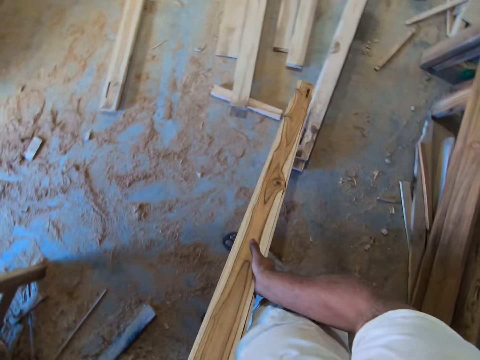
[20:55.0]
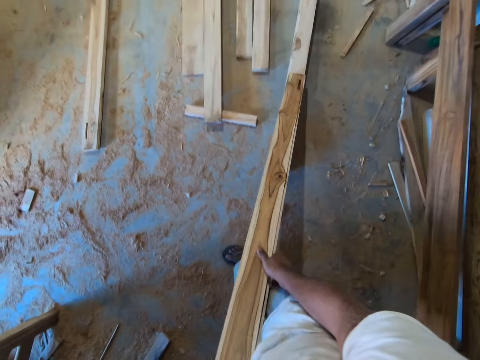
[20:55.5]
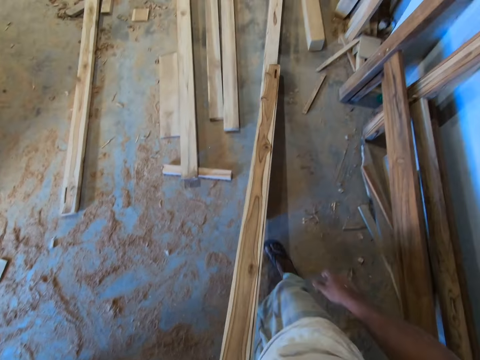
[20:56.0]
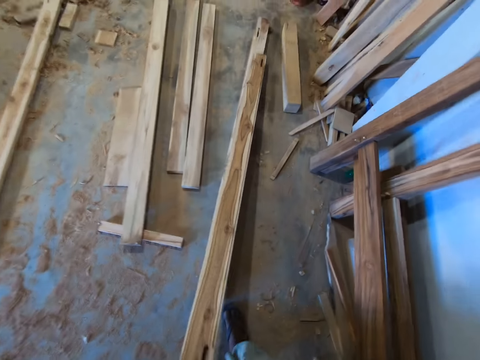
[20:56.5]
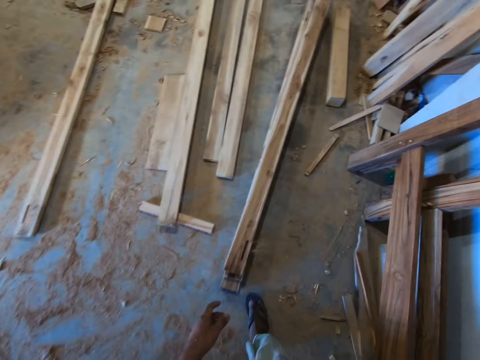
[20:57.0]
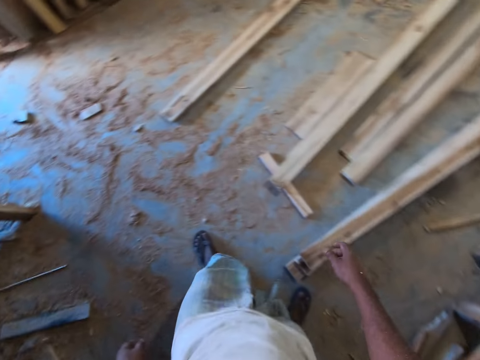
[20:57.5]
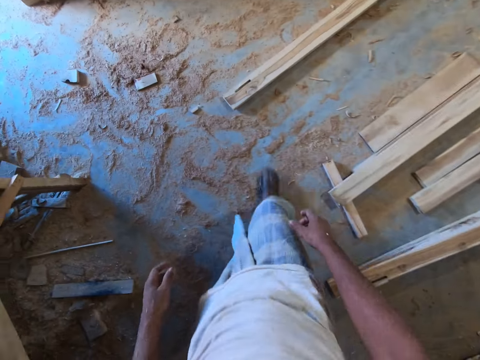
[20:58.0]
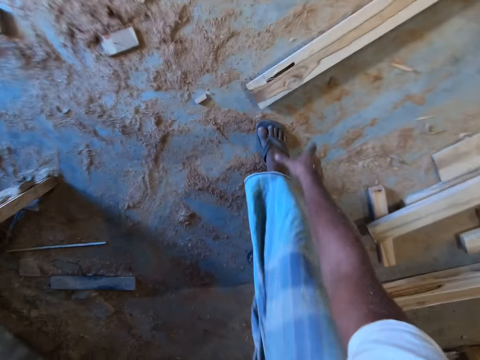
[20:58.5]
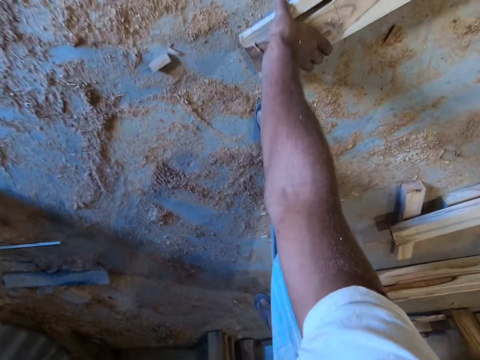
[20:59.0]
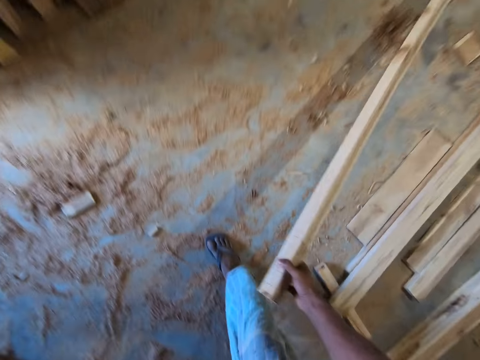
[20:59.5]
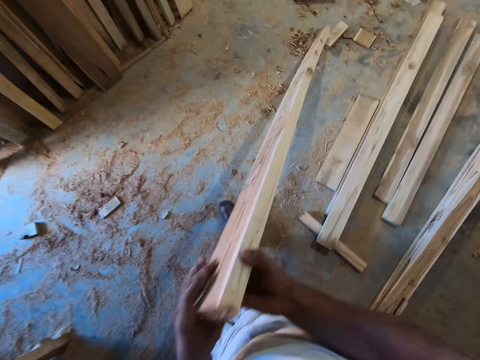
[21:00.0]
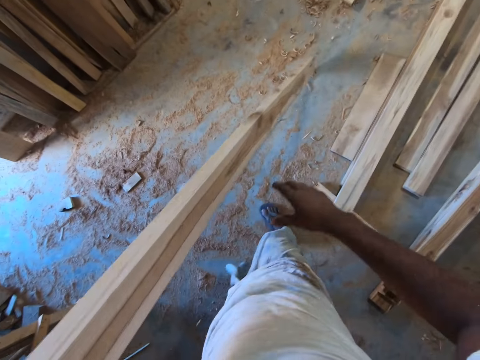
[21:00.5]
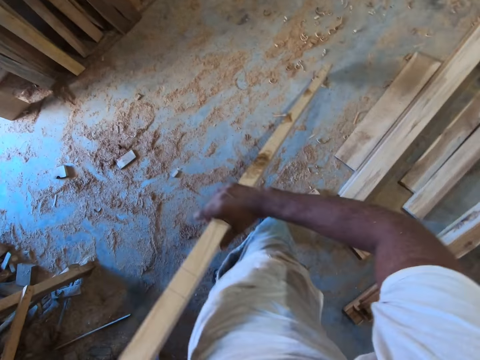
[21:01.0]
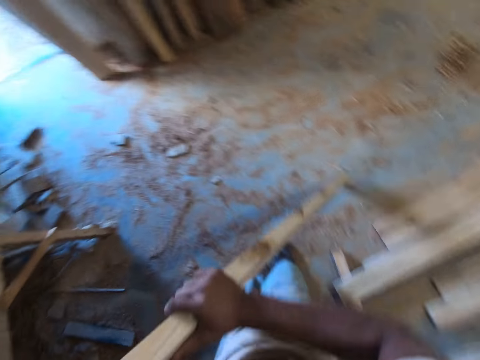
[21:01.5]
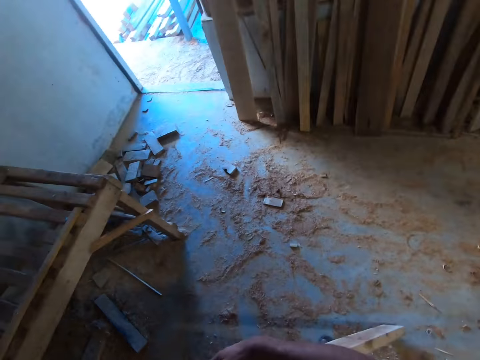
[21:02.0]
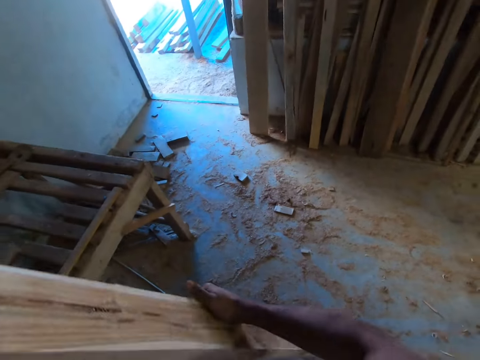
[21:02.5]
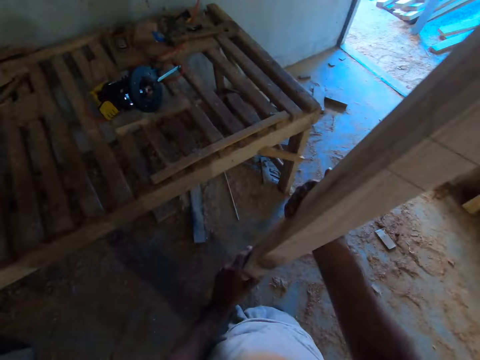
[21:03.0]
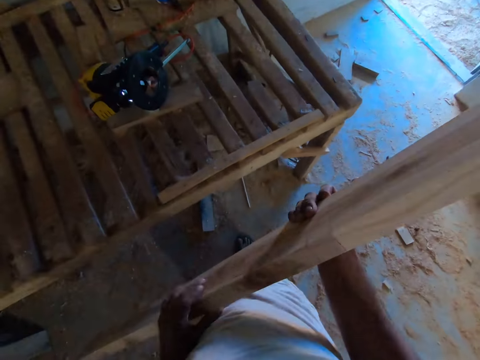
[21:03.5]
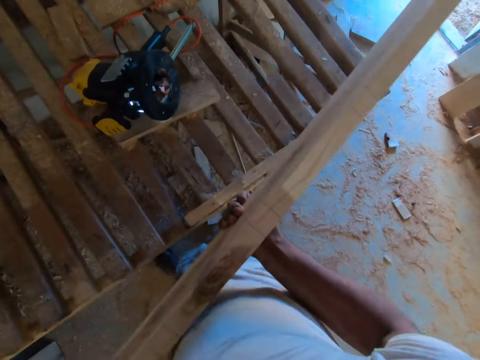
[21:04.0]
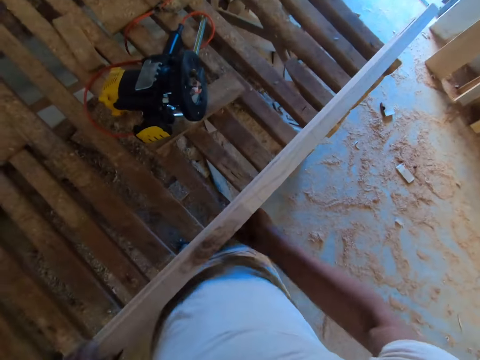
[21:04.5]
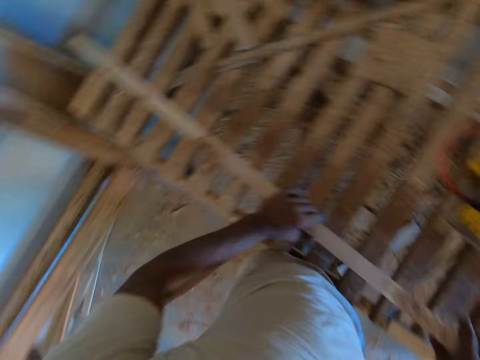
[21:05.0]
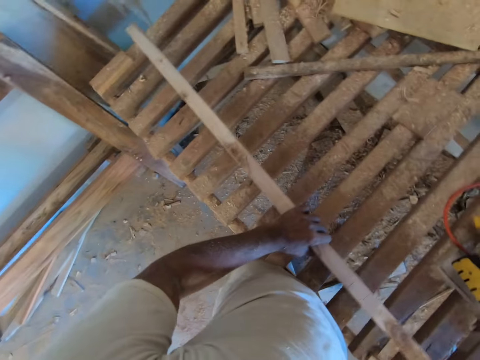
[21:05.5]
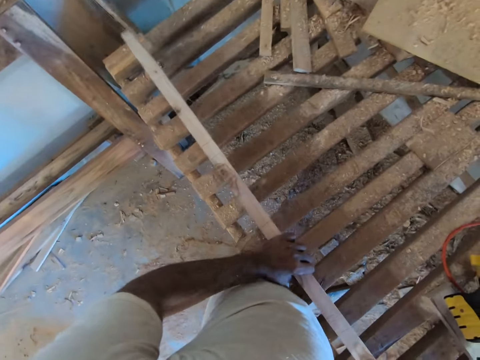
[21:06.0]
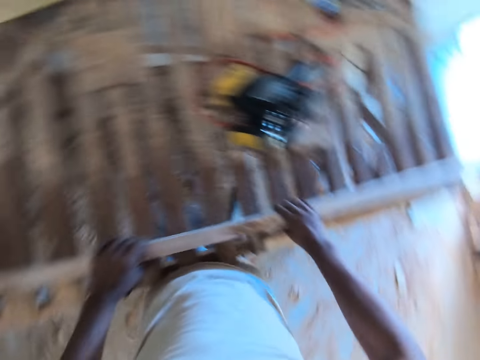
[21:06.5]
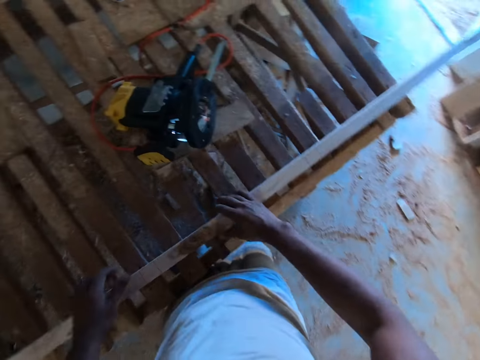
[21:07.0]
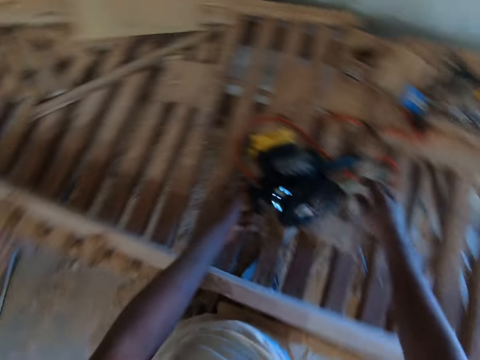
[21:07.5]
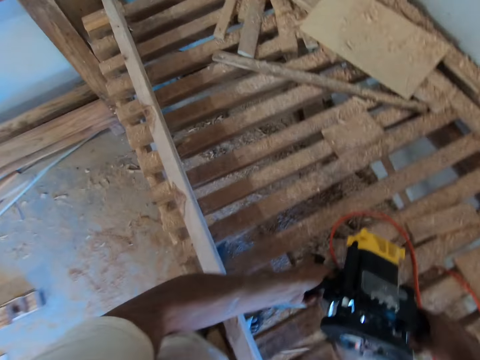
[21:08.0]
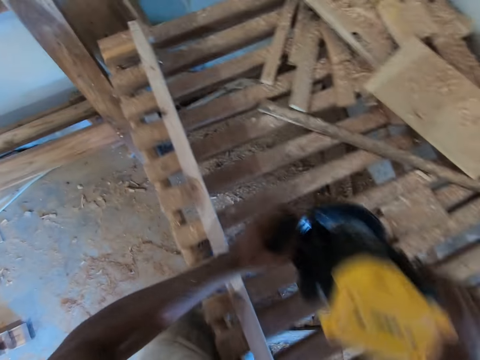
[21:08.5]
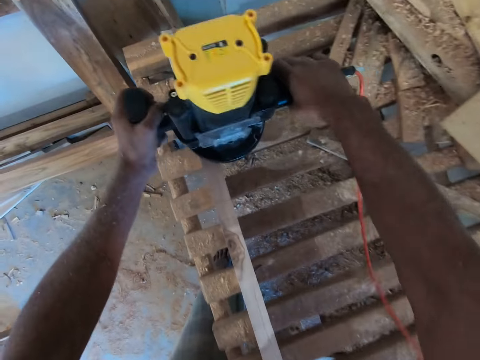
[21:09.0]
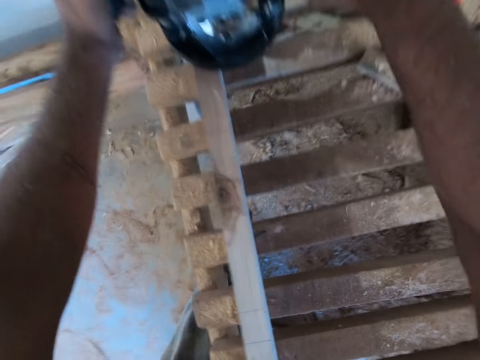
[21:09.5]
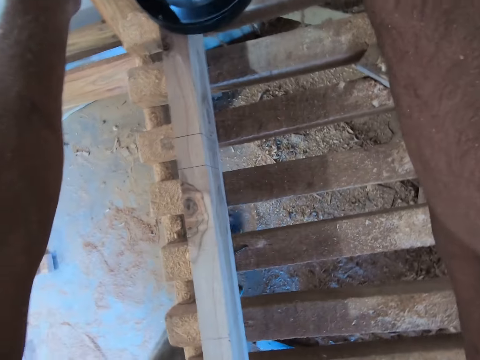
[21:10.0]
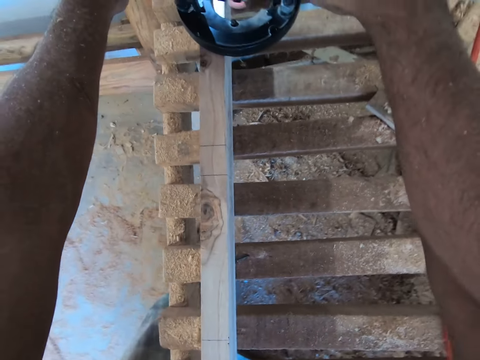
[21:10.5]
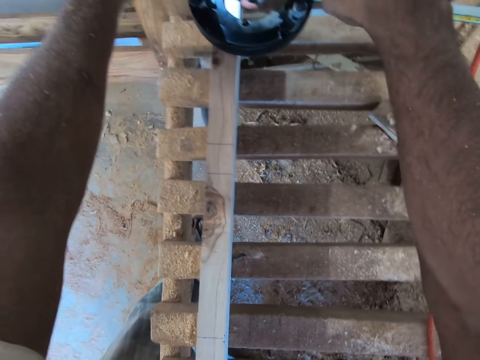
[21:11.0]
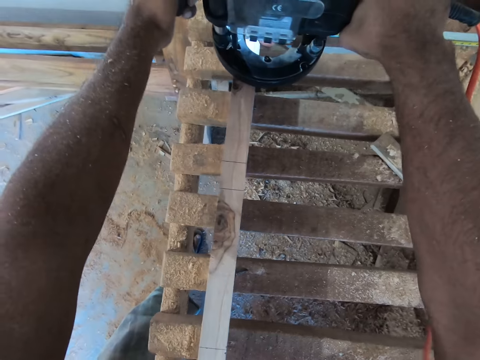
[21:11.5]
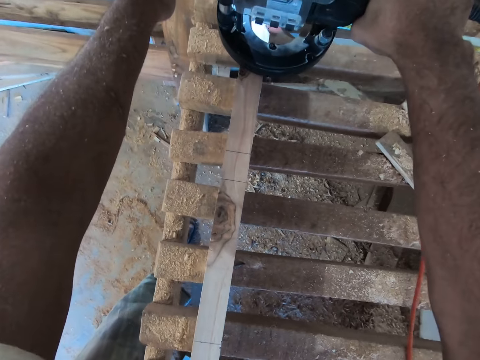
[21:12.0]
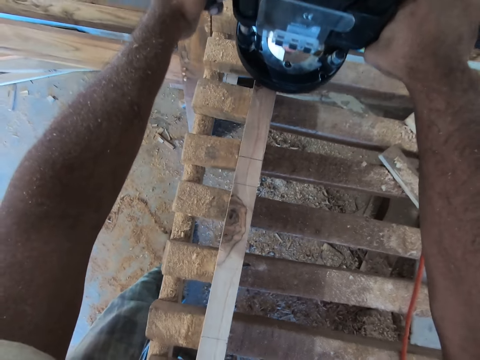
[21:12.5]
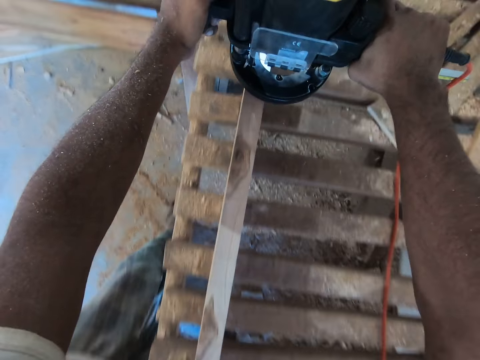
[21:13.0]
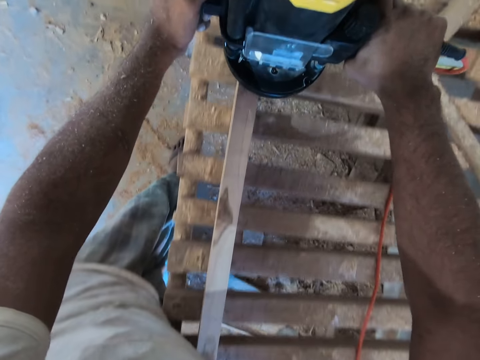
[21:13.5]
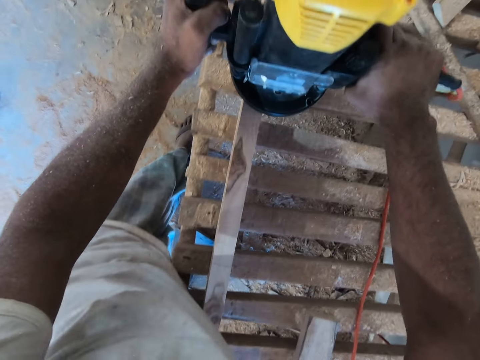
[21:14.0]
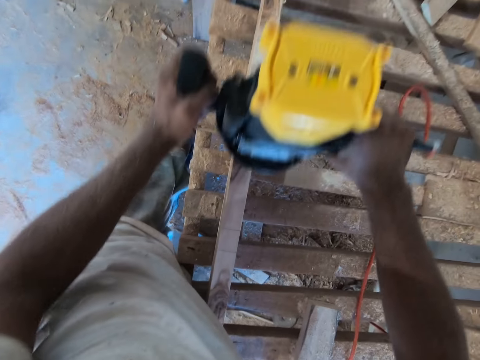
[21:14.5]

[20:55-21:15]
The camera wearer slides the plank of wood onto the planks of wood on the floor with both hands. He slides the plank of wood onto the planks of wood on the floor with his left hand. He drops the plank of wood on the planks of wood on the floor with his left hand. He walks around. He lifts a plank of wood from the floor with his right hand. He passes the plank of wood from his right hand to his left hand. He holds the plank of wood with both hands. He moves the plank of wood on the floor with both hands. He adjusts his right hand on the plank of wood on the floor. He lifts the plank of wood from the floor with both hands. He adjusts his left hand on the plank of wood. He carries the plank of wood with both hands. He drops the piece of wood on the wooden frame with both hands. He adjusts his right hand on the plank of wood on the wooden frame. He adjusts the plank of wood on the wooden frame with both hands. He holds the wood router on the wooden frame with his left hand. He holds the wood router on the wooden frame with both hands. He lifts the wood router from the wooden frame with both hands. He places the wood router on the plank of wood on the wooden frame with both hands. He sands the timber. He cuts a part of the plank of wood on the wooden frame with the wood router in both hands.

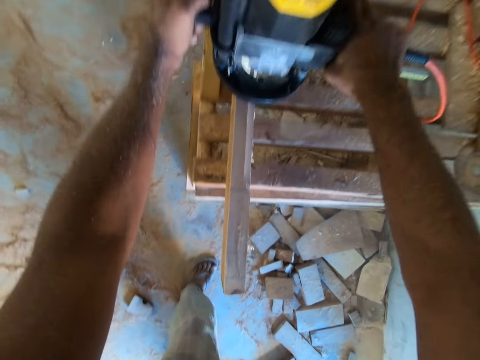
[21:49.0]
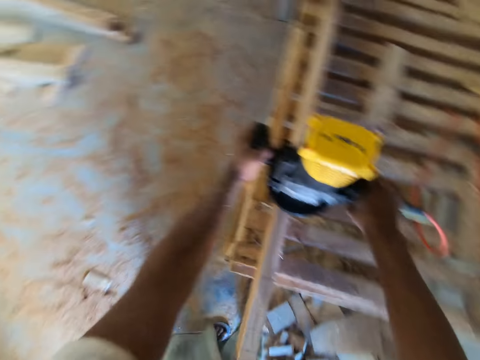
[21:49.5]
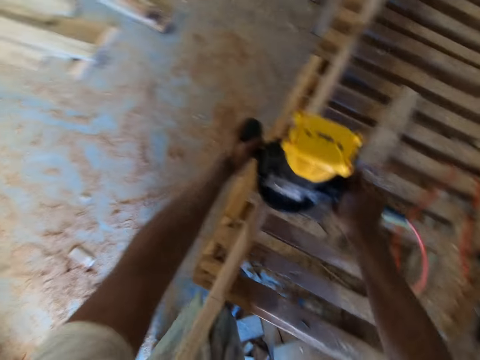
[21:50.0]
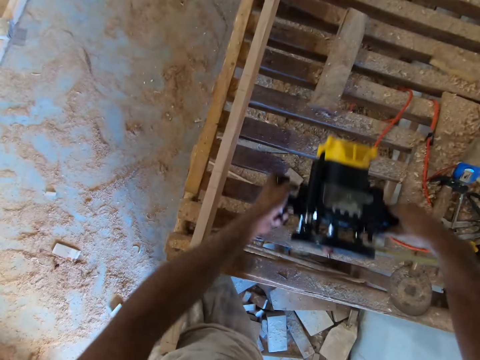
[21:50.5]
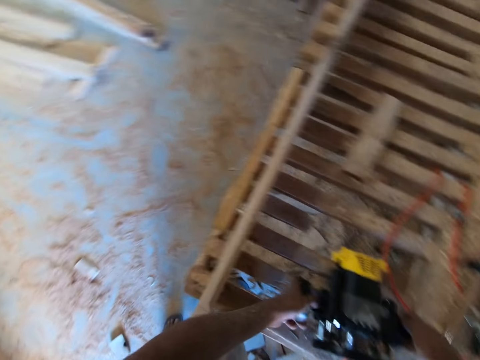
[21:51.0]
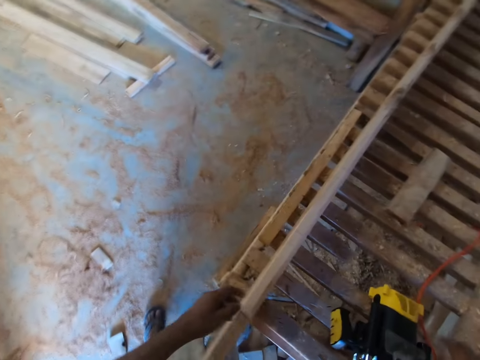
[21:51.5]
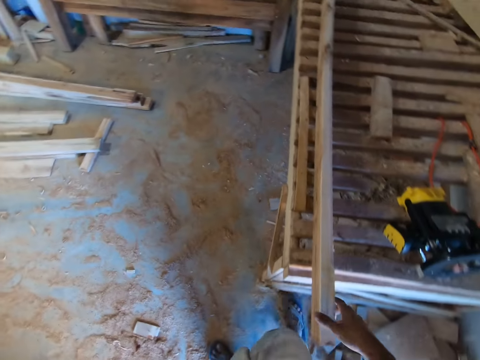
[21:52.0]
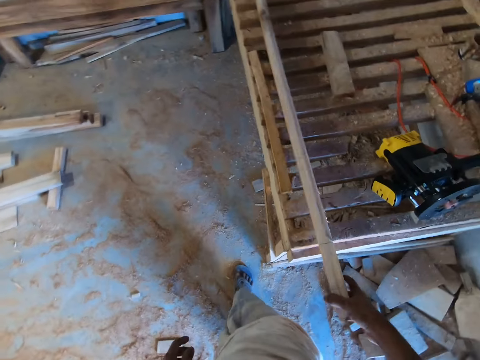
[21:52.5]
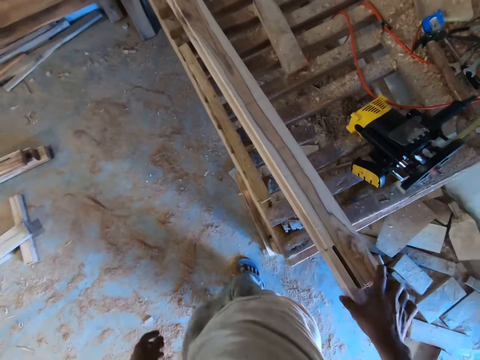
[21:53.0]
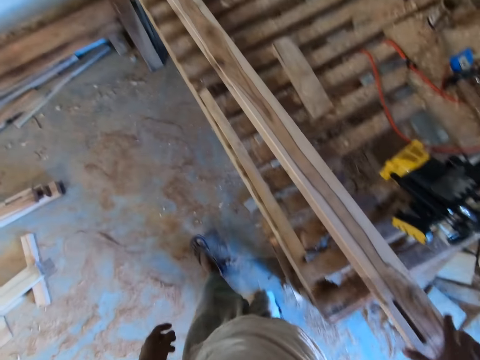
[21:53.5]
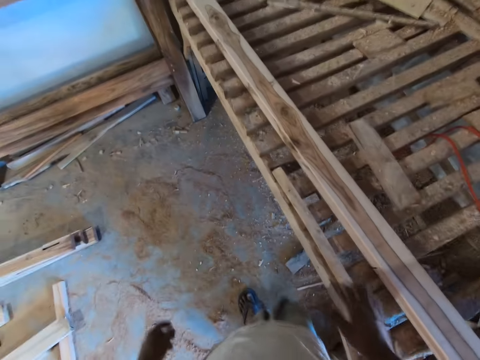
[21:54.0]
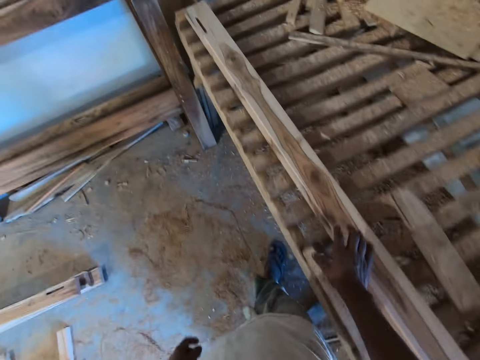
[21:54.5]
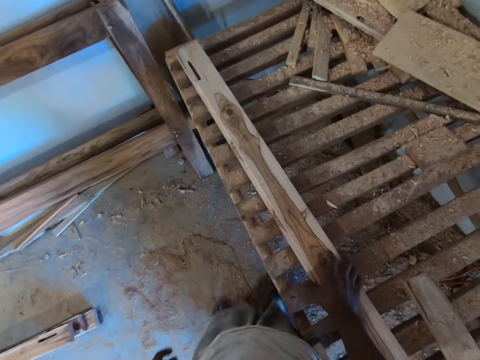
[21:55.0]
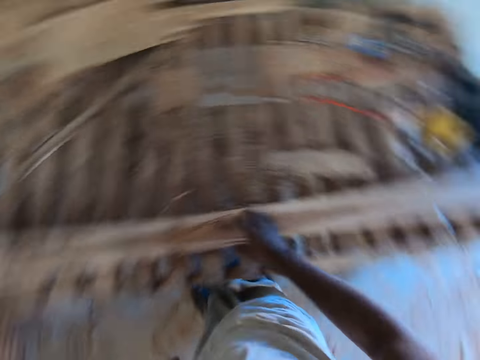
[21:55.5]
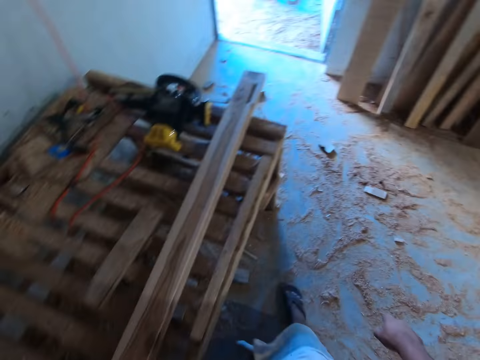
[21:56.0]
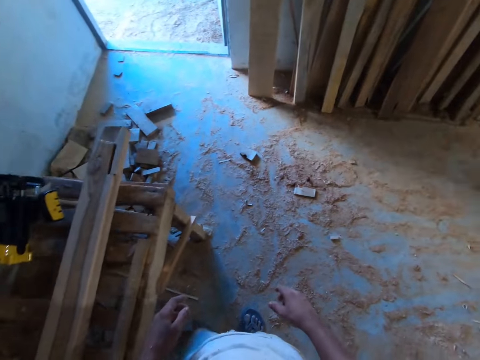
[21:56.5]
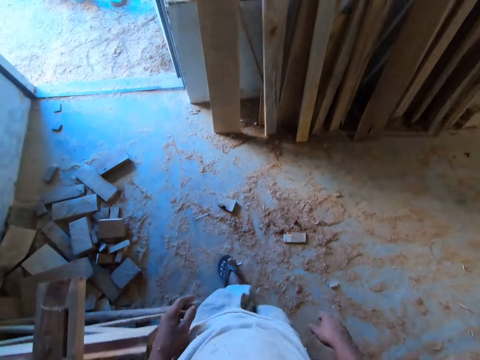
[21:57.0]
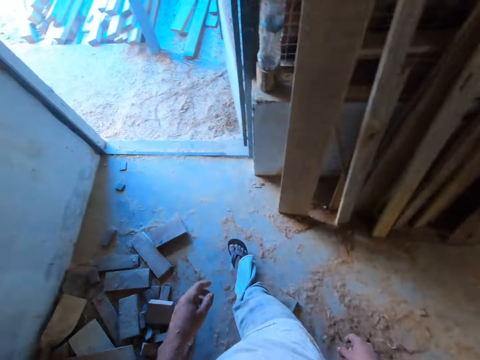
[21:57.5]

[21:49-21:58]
The camera wearer places the wood router on the wooden frame with both hands. He adjusts the plank of wood on the wooden frame with his right hand. He turns the timber. He touches the plank of wood on the wooden frame with his right hand. He holds the timber. He walks around.
